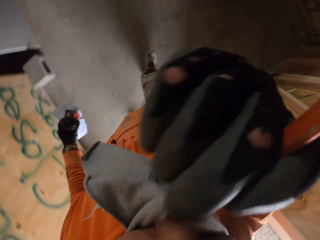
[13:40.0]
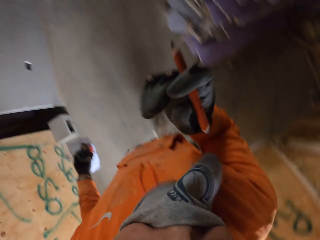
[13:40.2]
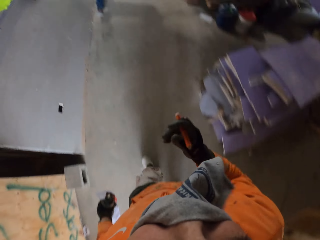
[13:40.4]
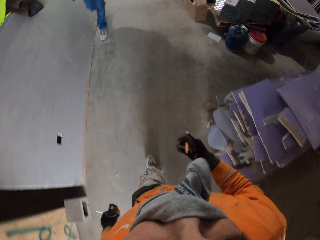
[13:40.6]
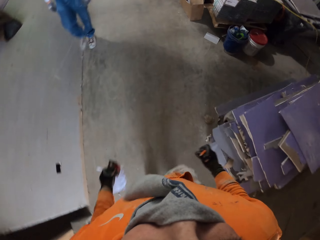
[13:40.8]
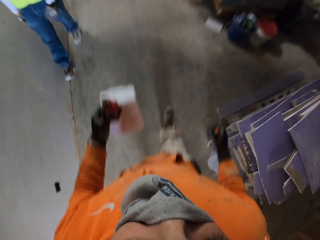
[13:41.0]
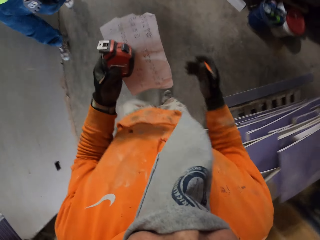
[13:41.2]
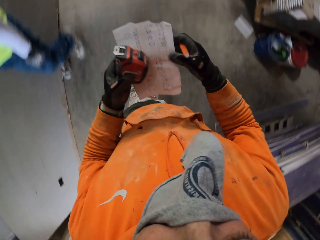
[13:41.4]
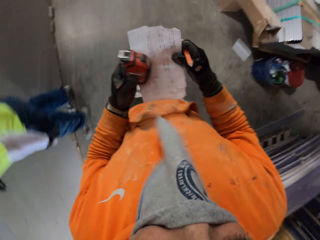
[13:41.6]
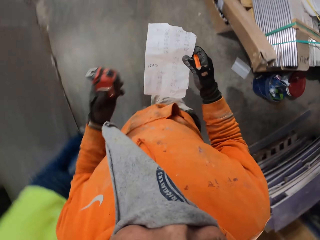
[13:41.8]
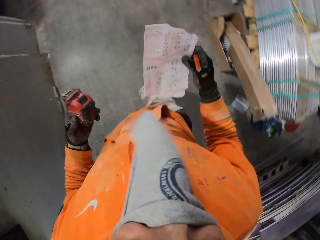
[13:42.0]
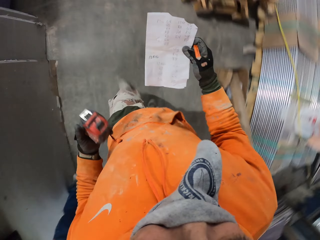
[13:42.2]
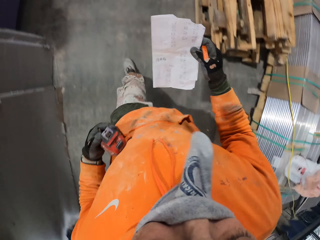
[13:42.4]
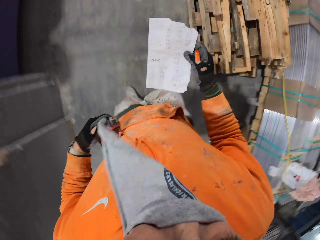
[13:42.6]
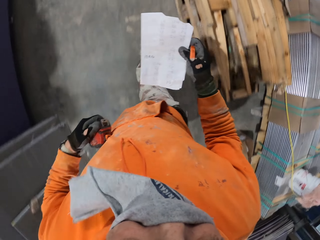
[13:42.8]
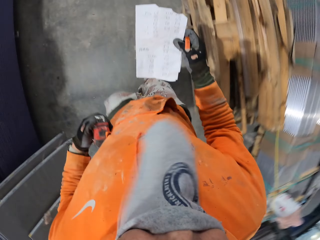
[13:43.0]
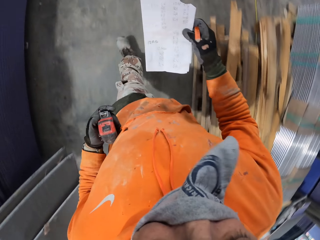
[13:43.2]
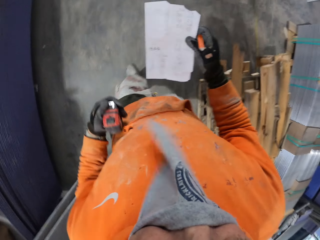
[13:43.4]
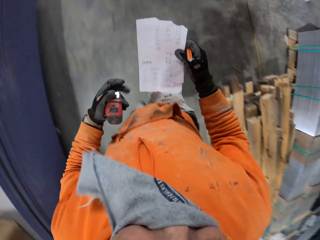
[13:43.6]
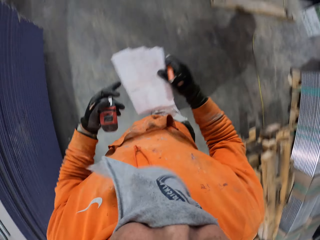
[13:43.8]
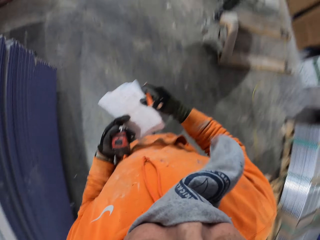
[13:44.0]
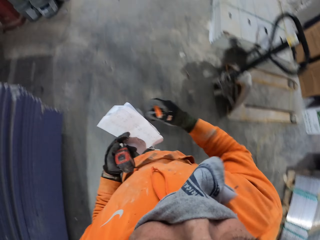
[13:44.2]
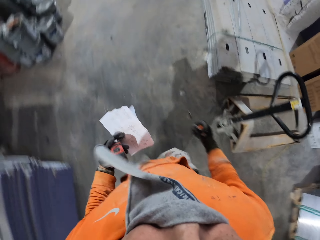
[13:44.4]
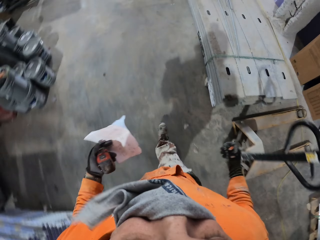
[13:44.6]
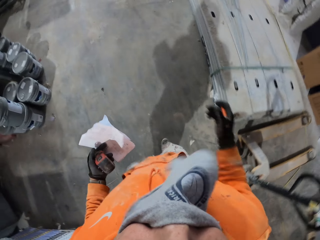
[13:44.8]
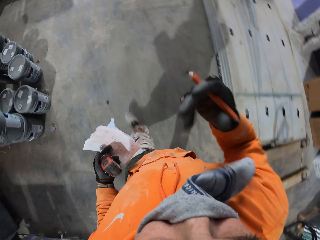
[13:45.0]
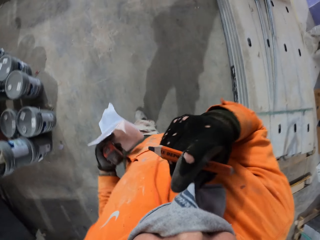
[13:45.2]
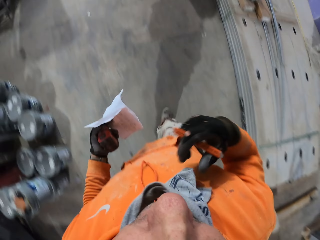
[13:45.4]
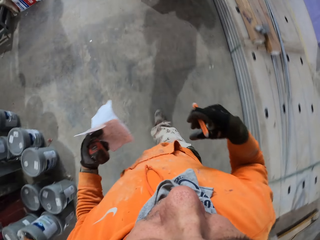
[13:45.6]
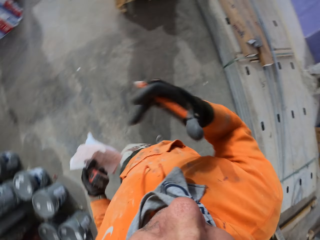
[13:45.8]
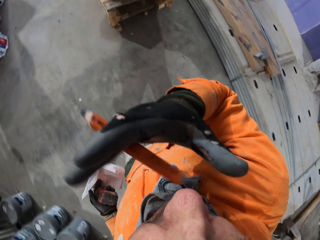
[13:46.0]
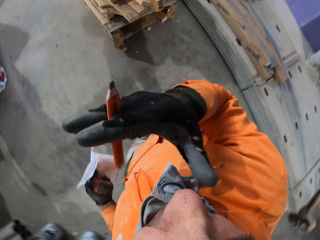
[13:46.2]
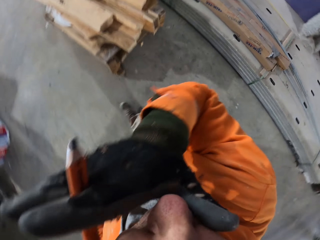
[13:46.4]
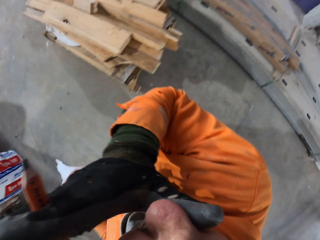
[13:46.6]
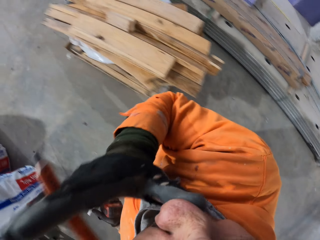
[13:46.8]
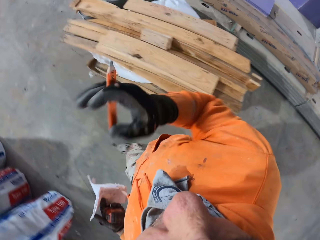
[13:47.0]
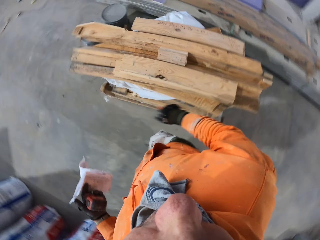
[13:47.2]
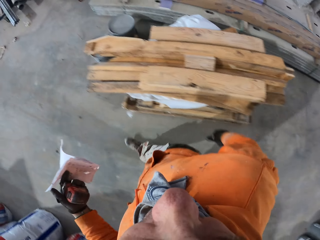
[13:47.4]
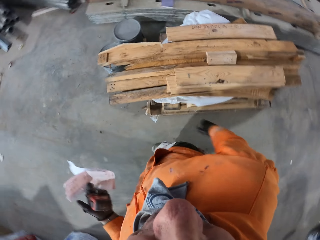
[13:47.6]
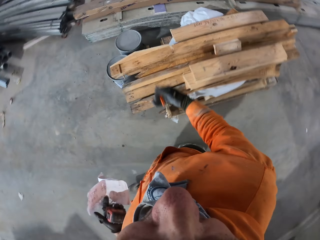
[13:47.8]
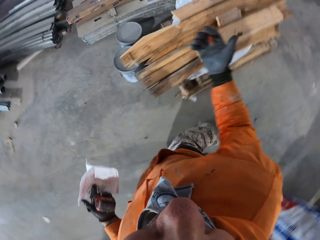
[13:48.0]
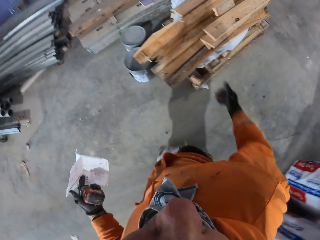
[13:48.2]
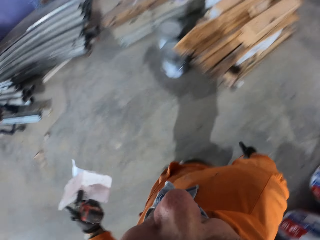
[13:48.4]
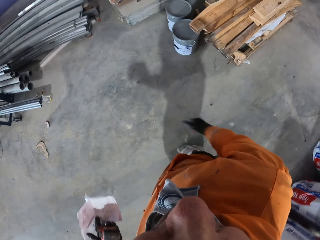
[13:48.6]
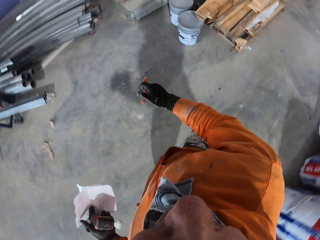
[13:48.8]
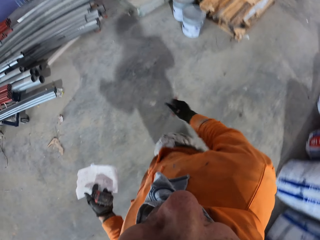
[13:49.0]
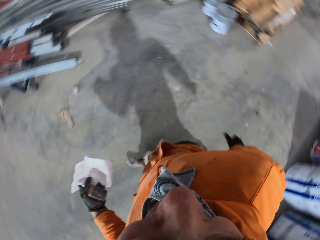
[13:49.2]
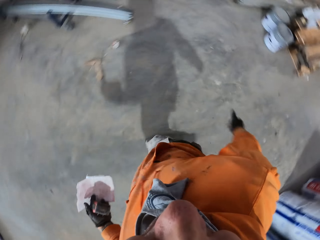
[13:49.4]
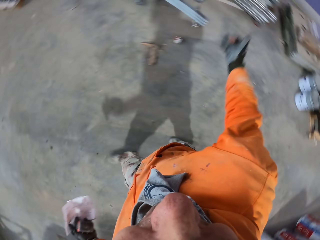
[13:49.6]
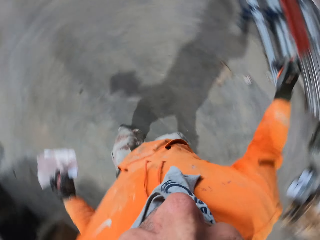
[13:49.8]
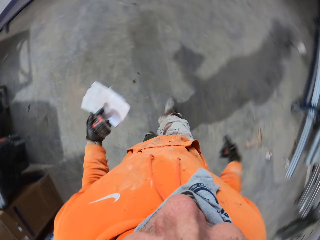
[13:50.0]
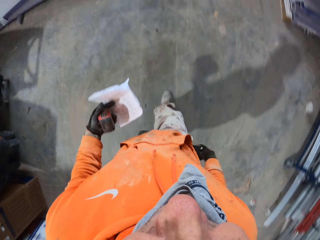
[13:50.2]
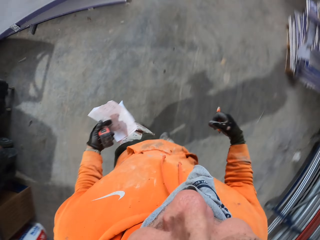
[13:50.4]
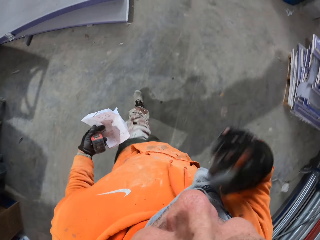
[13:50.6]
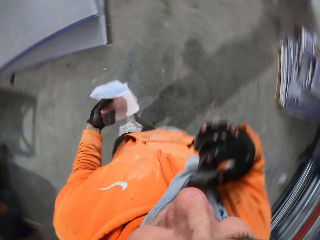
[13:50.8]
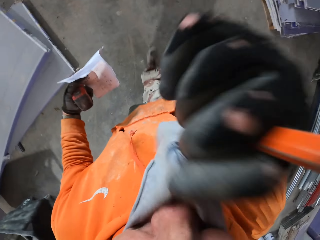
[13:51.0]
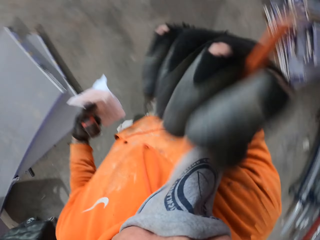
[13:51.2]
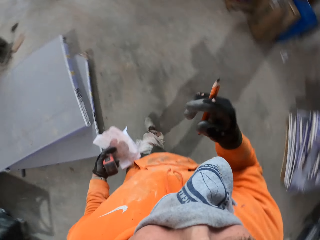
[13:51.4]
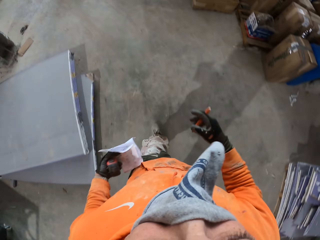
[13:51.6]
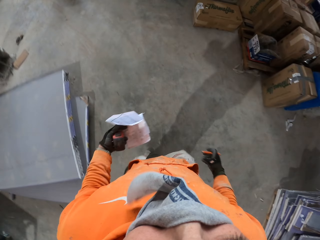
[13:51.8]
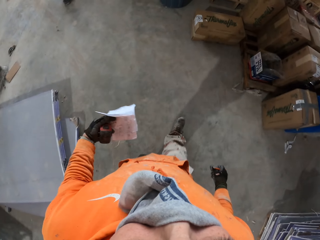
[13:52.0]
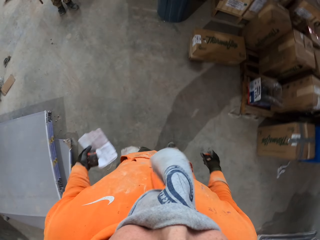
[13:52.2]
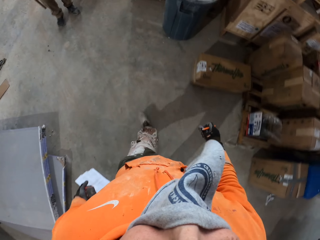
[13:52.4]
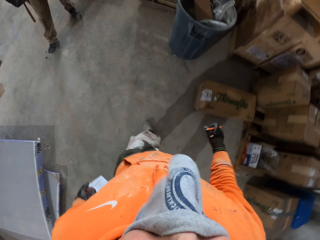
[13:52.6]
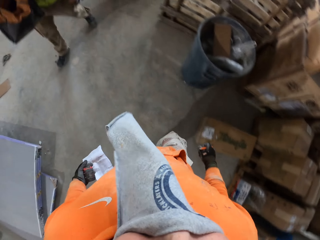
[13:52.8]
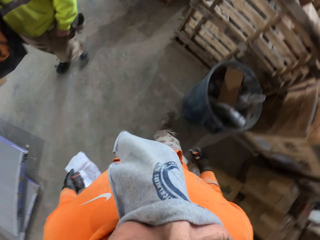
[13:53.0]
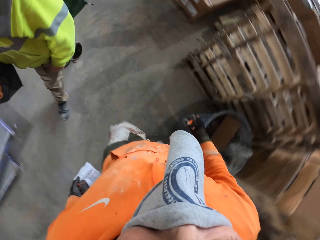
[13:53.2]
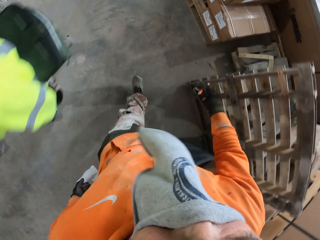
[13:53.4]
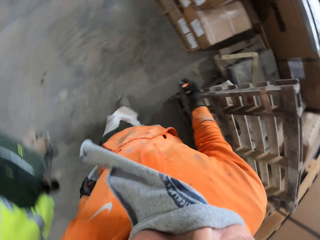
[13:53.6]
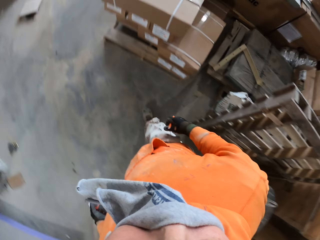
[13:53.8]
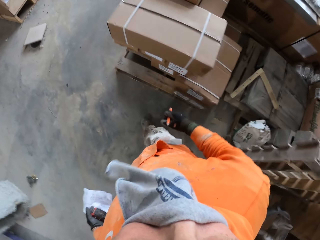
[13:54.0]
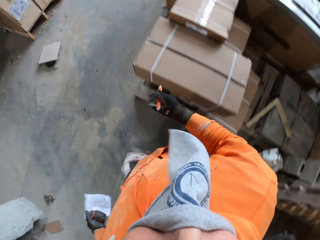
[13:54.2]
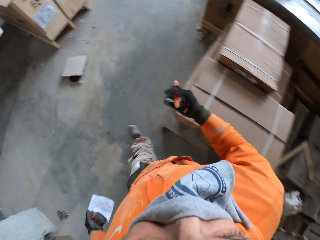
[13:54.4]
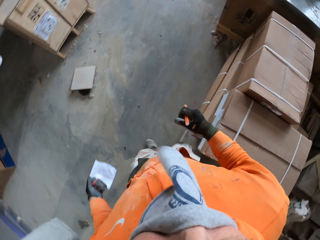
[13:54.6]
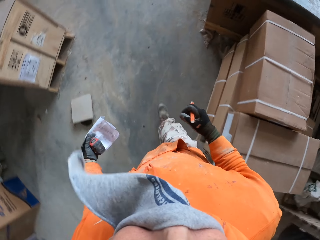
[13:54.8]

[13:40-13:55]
The camera wearer stares at the paper in his hand. He walks around the workshop. He lifts his hand up. He removes the cloth from his nose and mouth. He walks around the workshop. He wipes his nose. He drops his hand down. He walks around the workshop. He moves his hands. He lifts up his hand. He covers his nose and mouth with the cloth. He drops his hand down. He walks around the workshop.

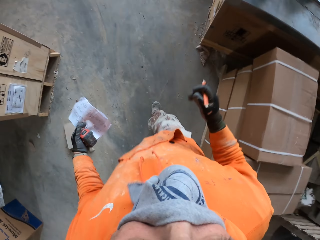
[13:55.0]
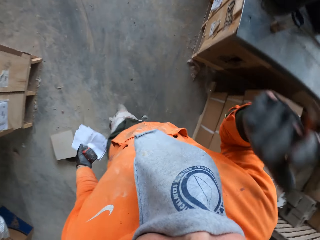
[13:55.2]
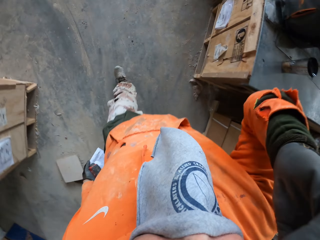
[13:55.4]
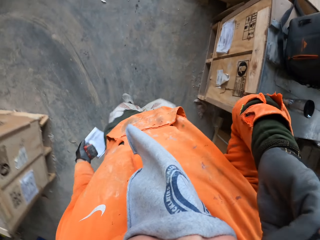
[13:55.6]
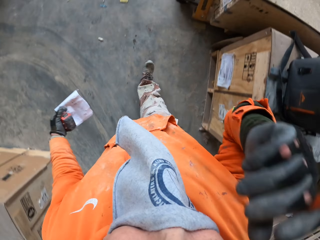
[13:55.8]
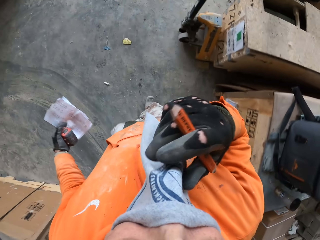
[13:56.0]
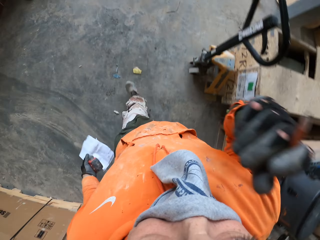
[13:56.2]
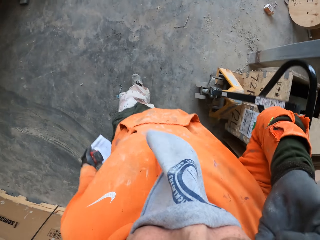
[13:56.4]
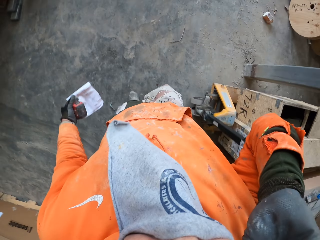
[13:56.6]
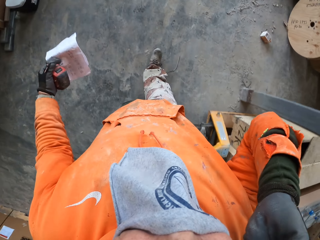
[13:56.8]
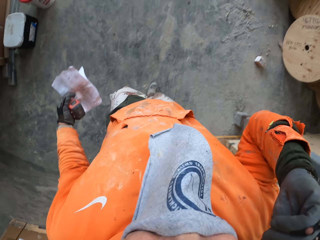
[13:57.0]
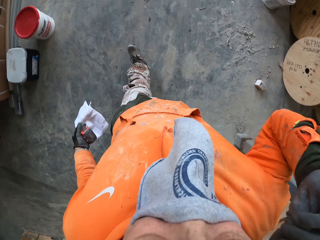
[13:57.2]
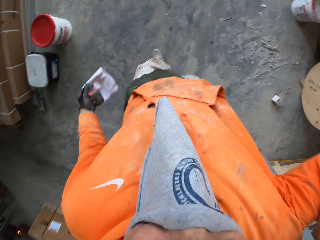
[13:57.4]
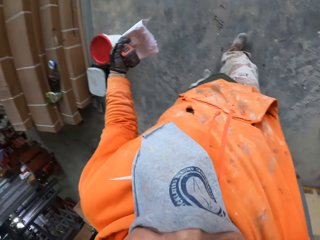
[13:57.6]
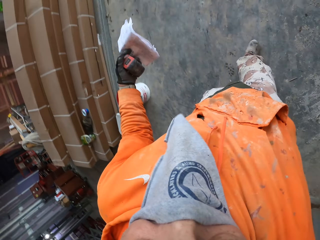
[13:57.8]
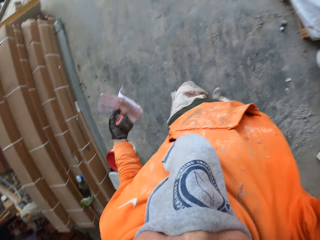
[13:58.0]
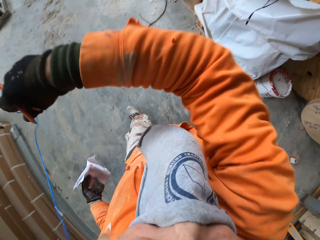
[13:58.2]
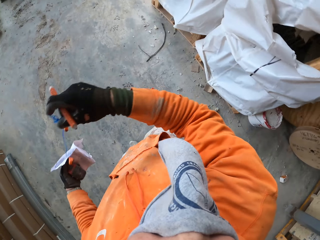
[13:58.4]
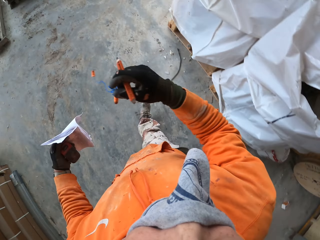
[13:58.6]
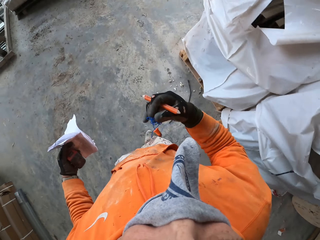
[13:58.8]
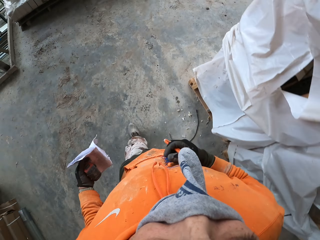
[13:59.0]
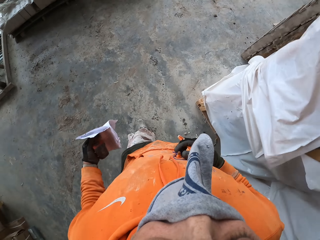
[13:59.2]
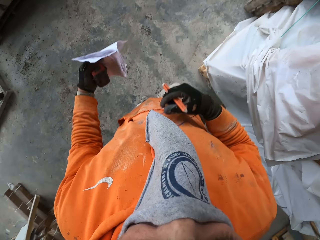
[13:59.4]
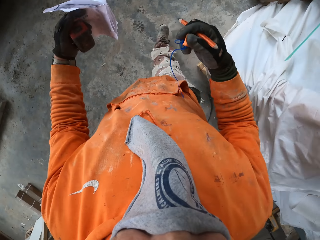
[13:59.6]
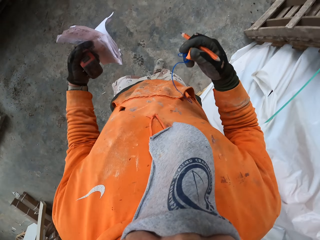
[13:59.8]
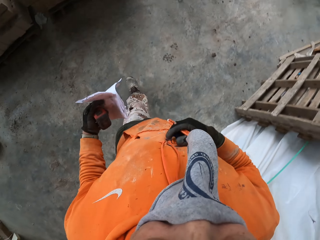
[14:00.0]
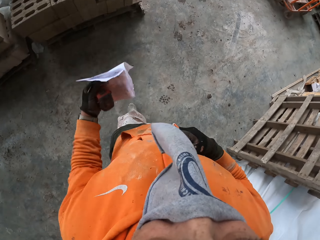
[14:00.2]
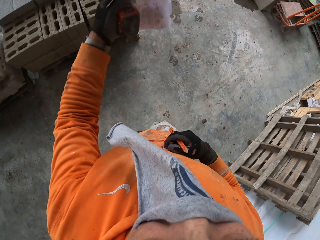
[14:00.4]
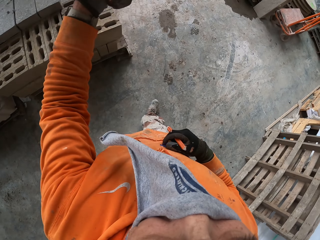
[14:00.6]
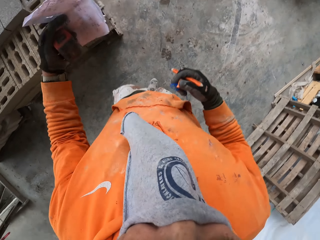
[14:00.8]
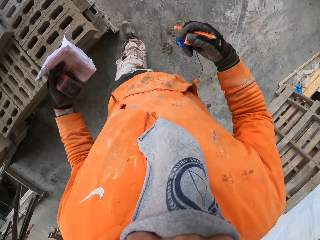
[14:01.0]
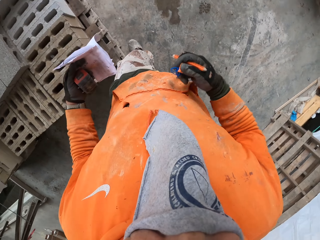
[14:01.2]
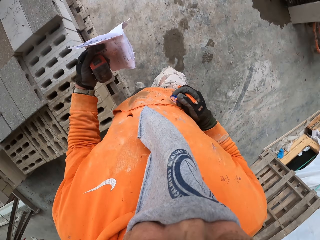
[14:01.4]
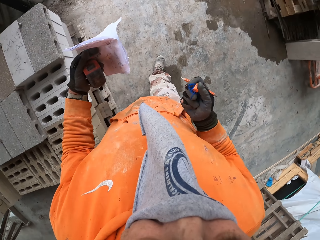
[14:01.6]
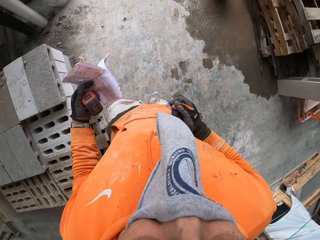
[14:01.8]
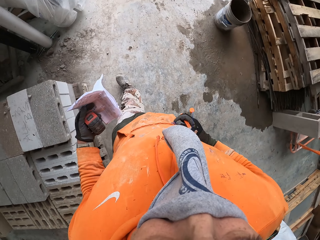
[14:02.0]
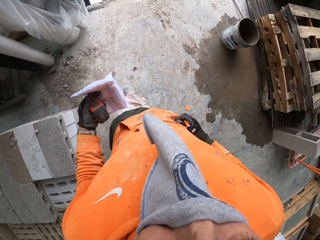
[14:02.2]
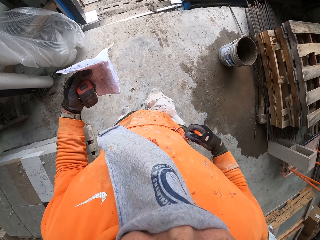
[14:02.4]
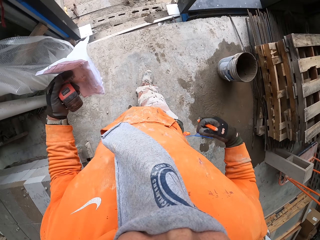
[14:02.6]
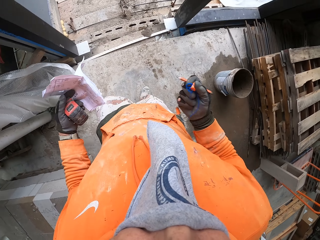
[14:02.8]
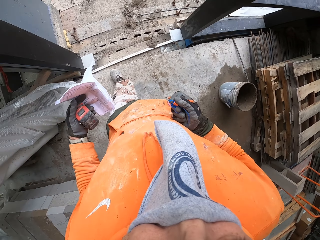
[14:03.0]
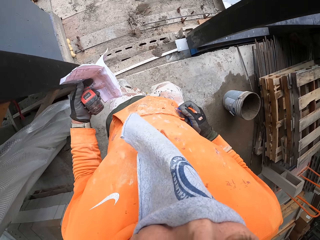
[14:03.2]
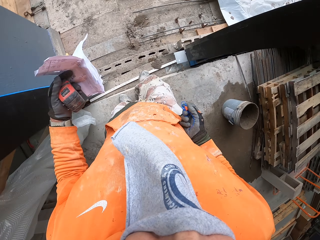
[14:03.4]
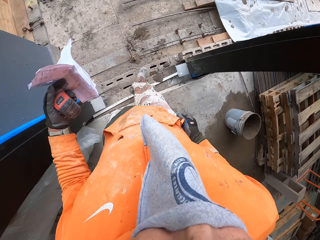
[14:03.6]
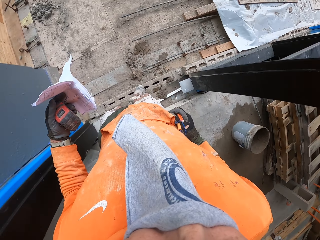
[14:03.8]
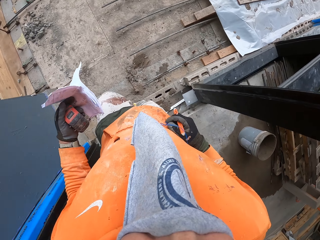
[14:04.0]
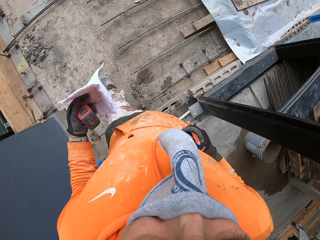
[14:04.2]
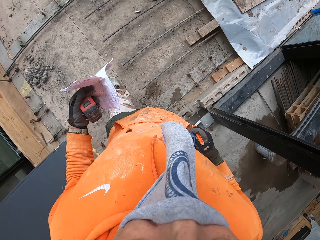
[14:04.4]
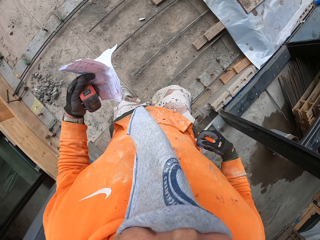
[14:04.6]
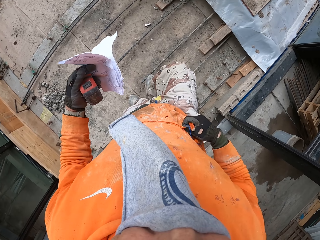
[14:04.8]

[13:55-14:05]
The camera wearer lifts up a hand. They remove the earphones from the ears. They walk around the workshop. They walk out of the workshop.
